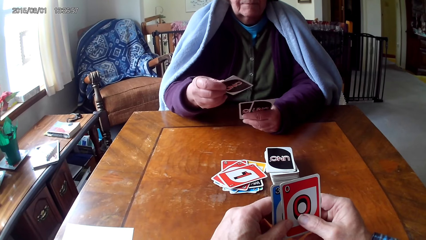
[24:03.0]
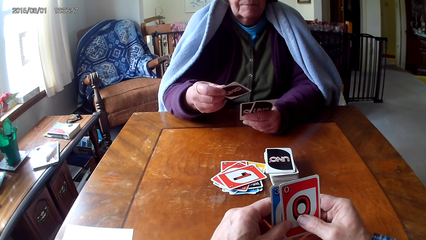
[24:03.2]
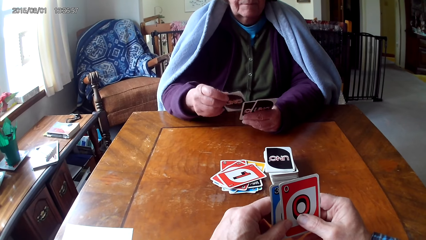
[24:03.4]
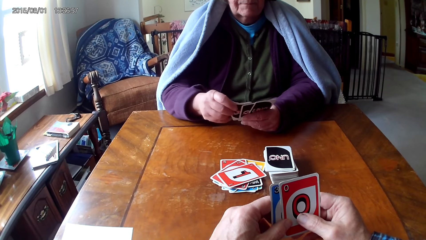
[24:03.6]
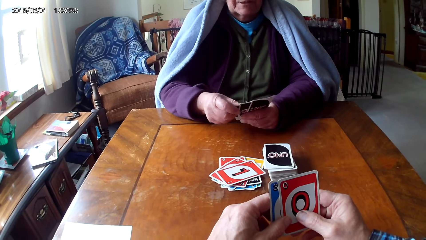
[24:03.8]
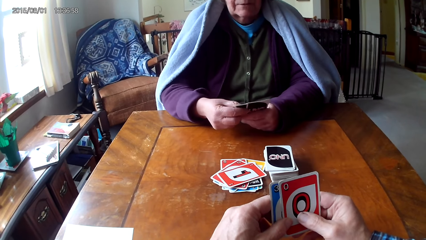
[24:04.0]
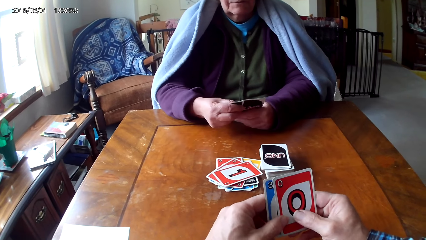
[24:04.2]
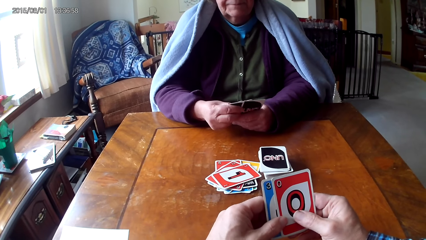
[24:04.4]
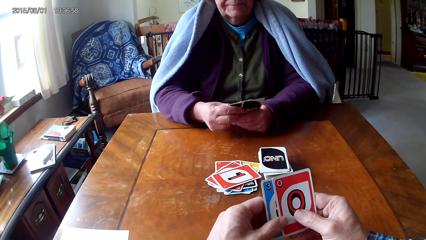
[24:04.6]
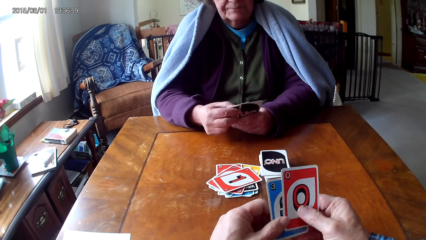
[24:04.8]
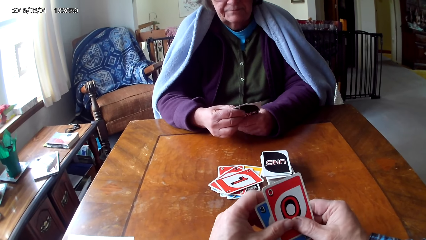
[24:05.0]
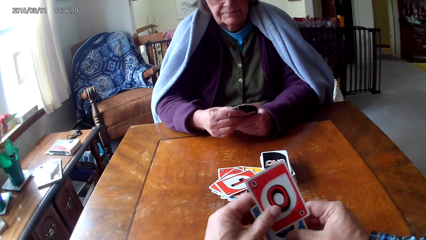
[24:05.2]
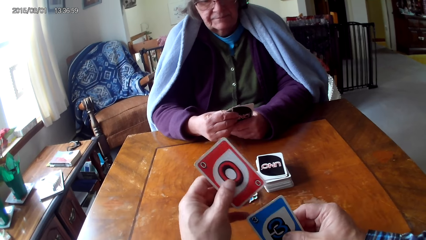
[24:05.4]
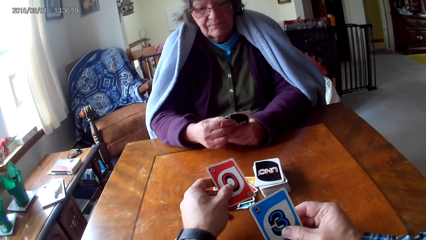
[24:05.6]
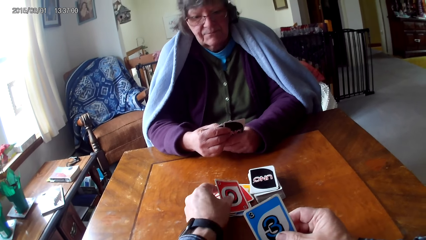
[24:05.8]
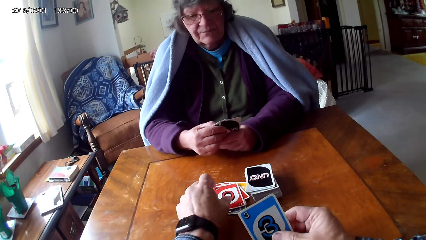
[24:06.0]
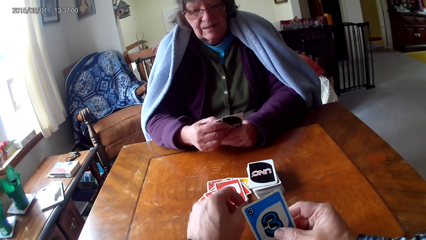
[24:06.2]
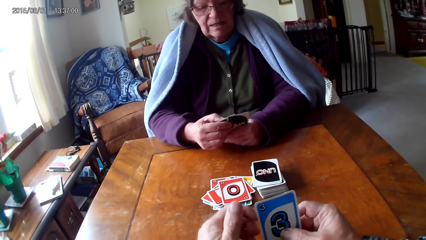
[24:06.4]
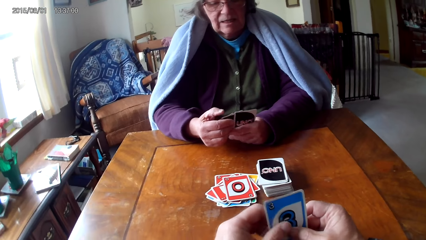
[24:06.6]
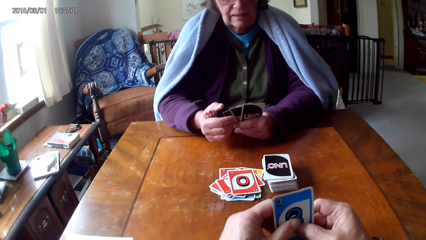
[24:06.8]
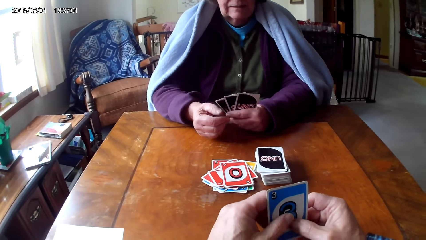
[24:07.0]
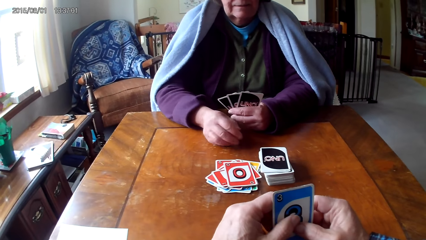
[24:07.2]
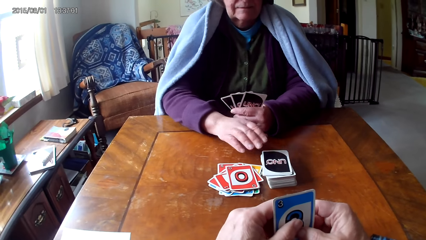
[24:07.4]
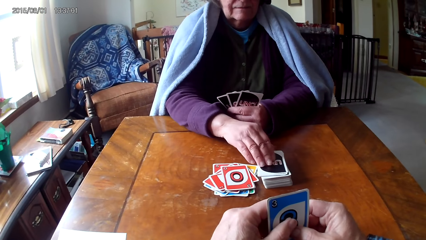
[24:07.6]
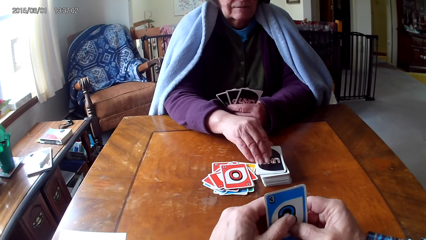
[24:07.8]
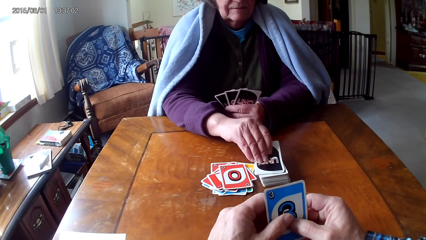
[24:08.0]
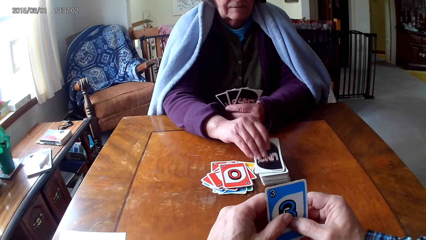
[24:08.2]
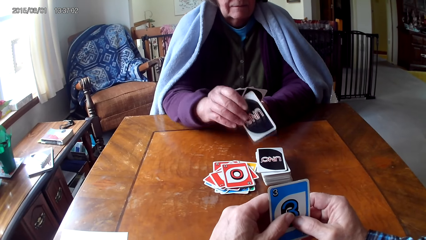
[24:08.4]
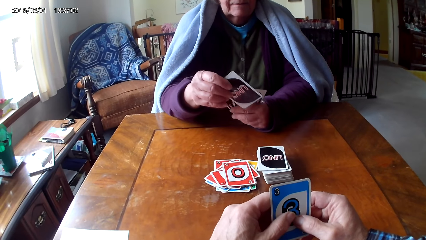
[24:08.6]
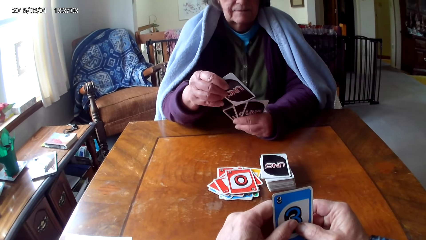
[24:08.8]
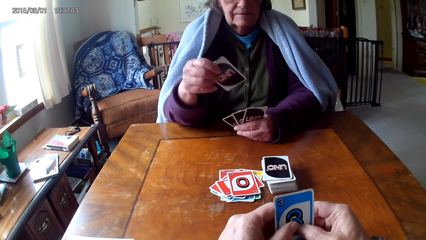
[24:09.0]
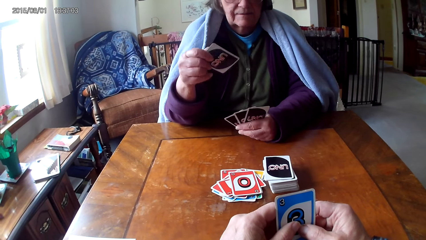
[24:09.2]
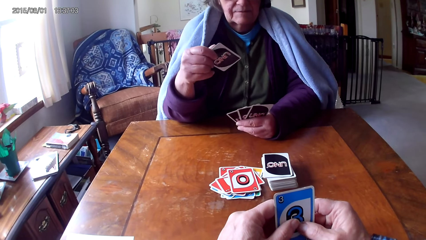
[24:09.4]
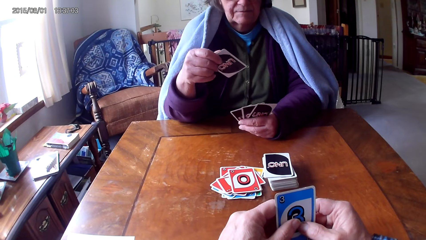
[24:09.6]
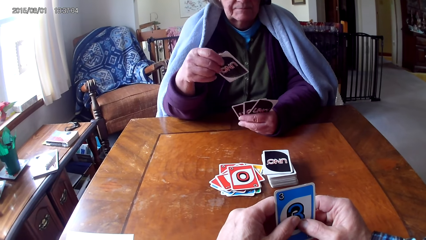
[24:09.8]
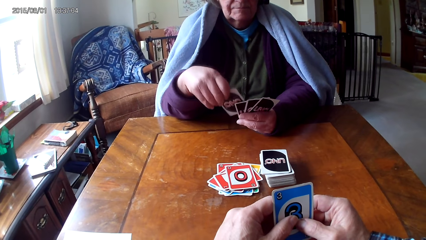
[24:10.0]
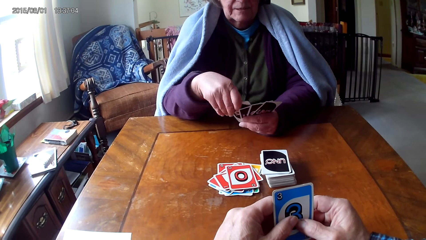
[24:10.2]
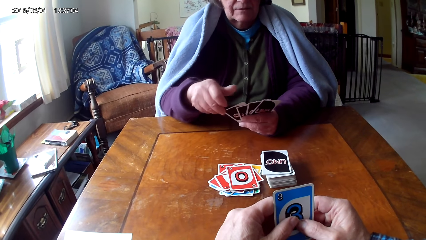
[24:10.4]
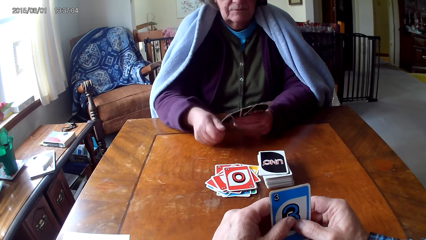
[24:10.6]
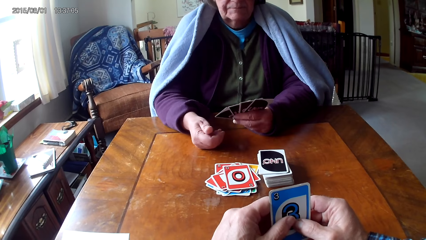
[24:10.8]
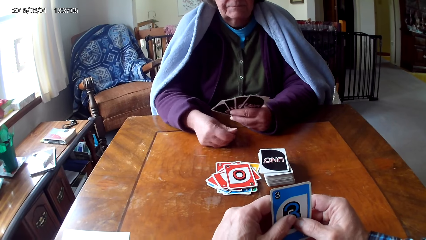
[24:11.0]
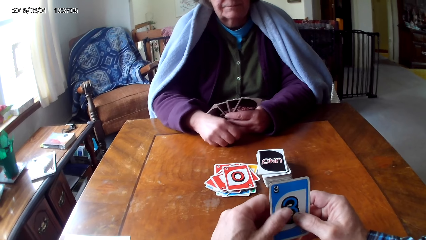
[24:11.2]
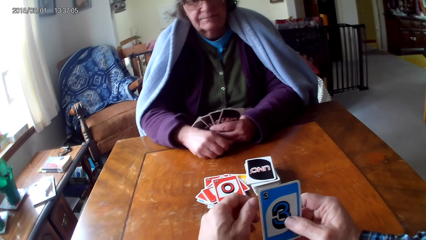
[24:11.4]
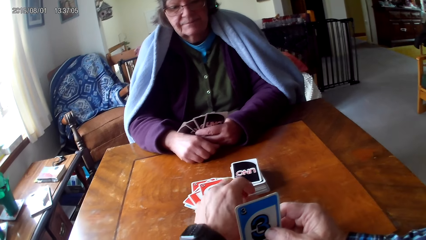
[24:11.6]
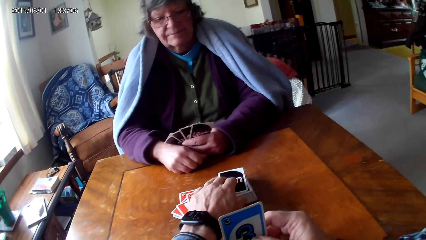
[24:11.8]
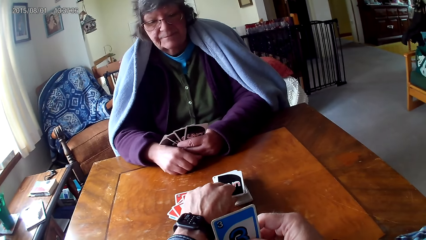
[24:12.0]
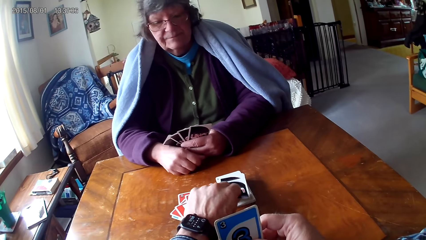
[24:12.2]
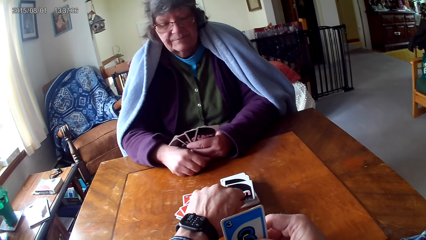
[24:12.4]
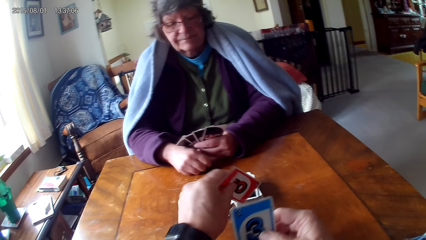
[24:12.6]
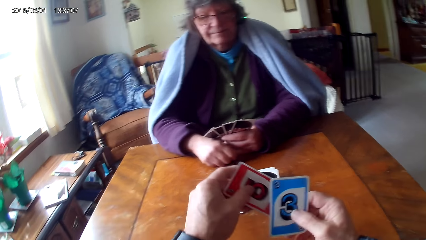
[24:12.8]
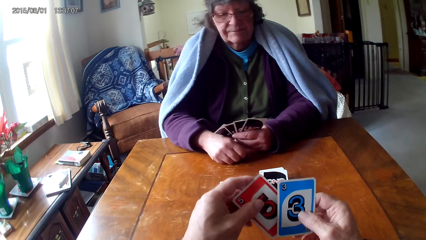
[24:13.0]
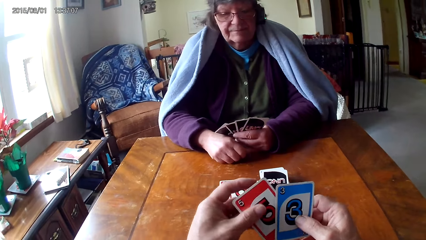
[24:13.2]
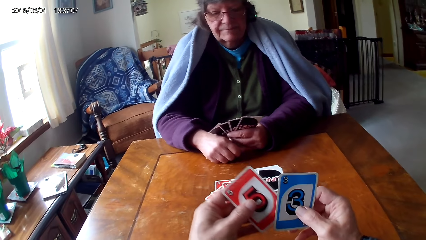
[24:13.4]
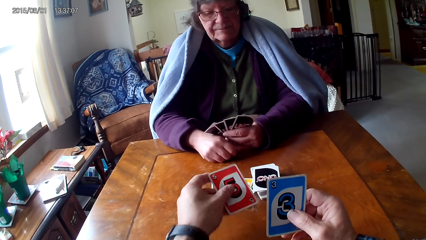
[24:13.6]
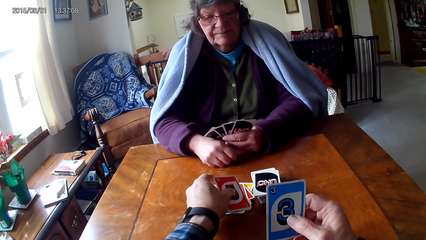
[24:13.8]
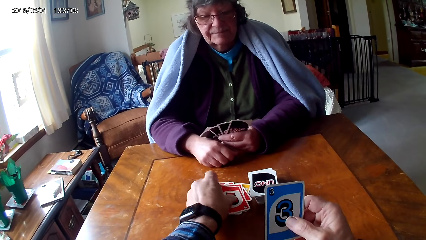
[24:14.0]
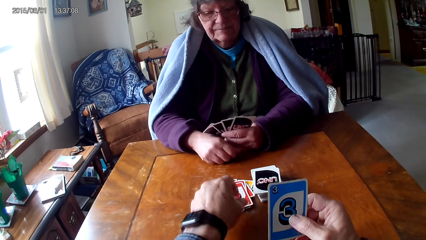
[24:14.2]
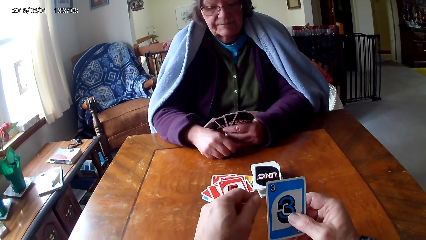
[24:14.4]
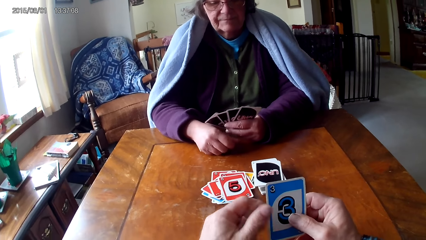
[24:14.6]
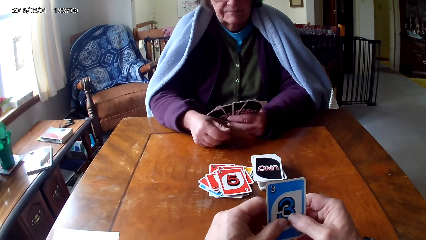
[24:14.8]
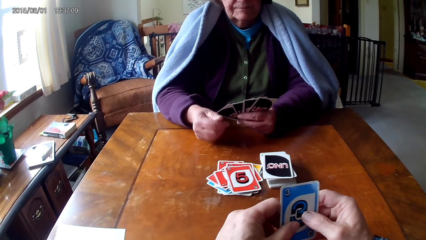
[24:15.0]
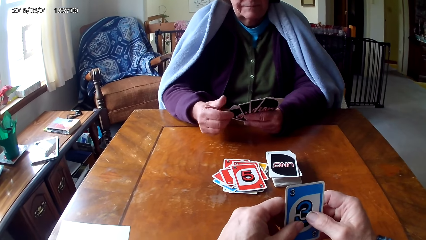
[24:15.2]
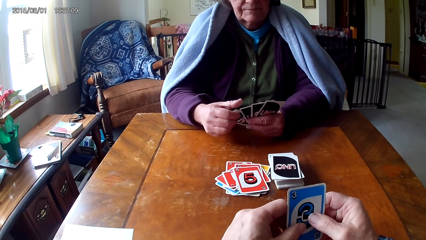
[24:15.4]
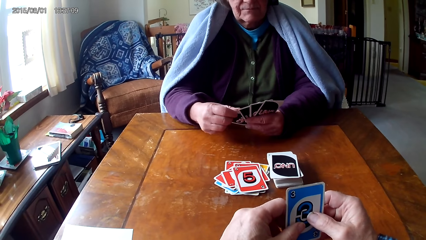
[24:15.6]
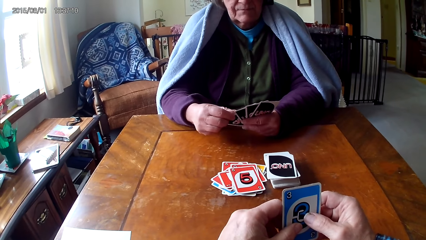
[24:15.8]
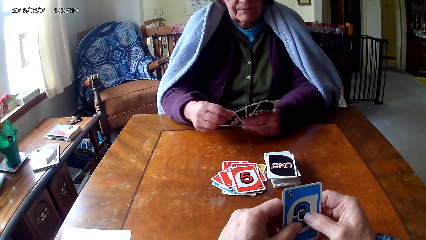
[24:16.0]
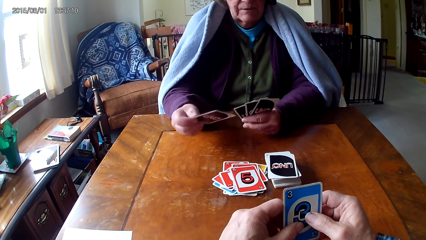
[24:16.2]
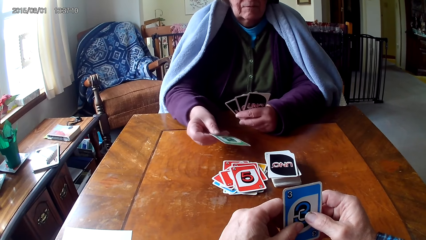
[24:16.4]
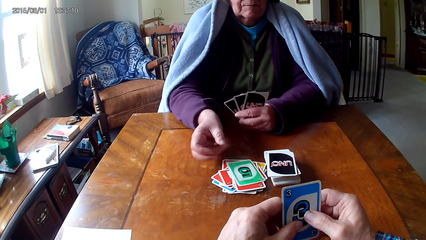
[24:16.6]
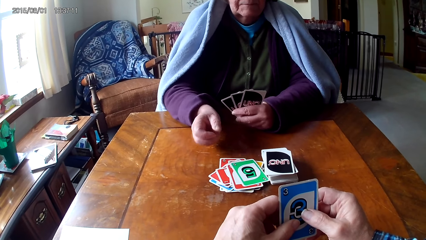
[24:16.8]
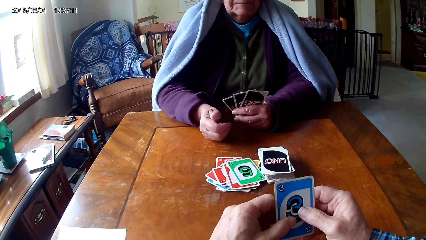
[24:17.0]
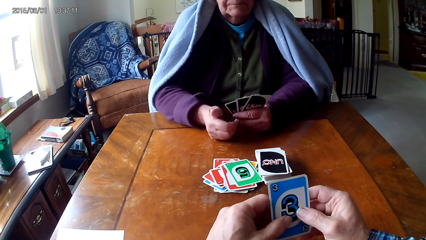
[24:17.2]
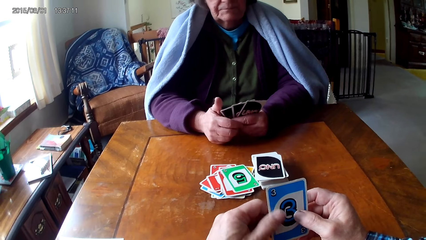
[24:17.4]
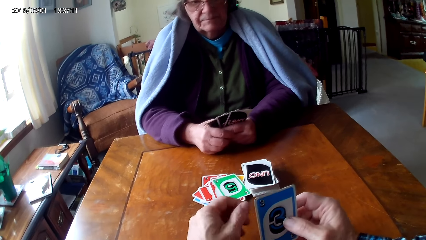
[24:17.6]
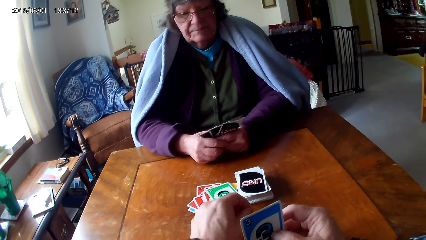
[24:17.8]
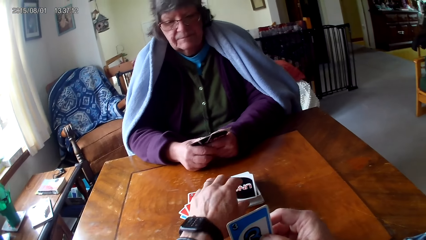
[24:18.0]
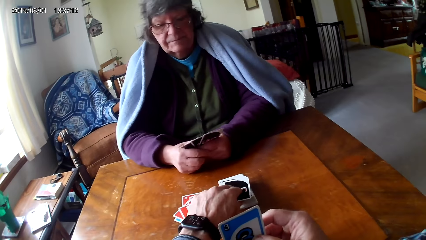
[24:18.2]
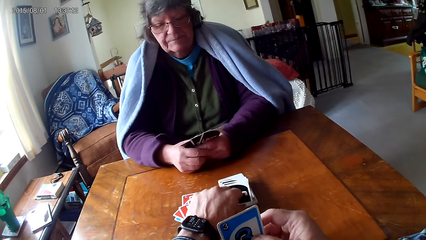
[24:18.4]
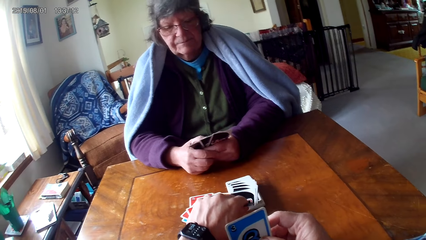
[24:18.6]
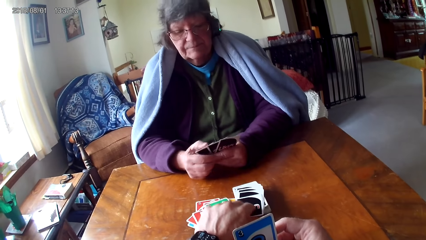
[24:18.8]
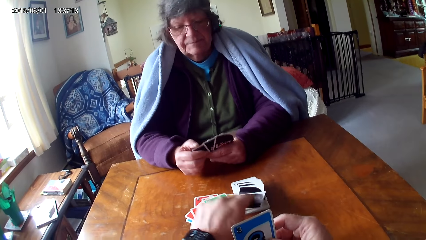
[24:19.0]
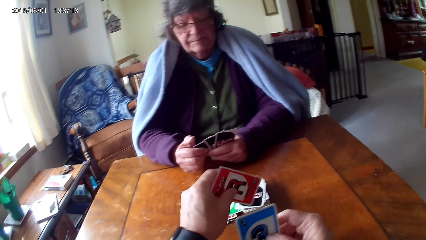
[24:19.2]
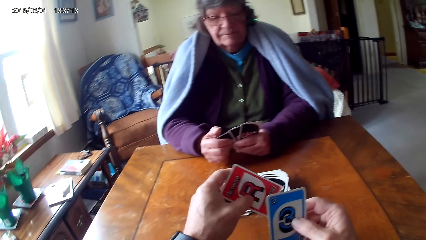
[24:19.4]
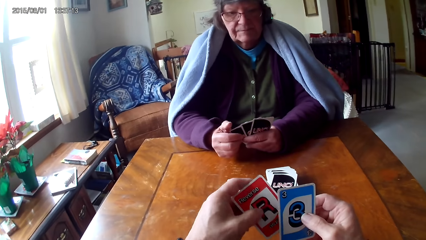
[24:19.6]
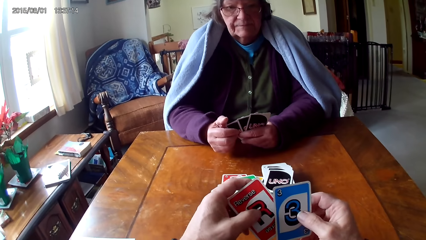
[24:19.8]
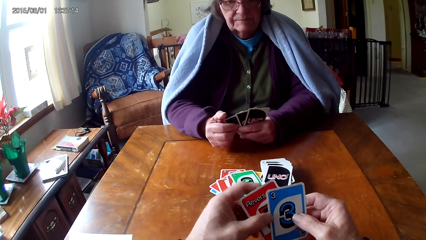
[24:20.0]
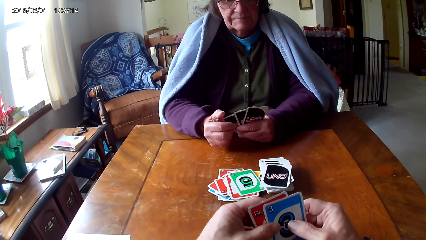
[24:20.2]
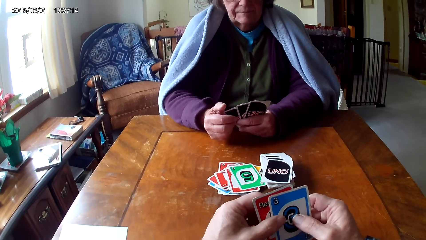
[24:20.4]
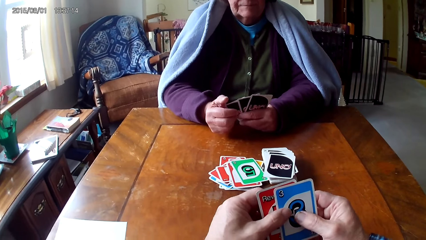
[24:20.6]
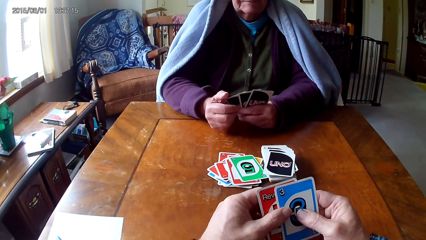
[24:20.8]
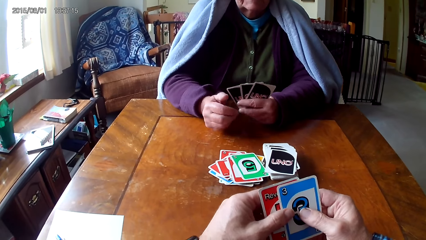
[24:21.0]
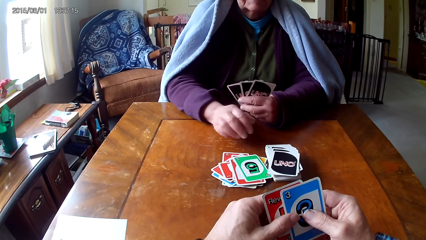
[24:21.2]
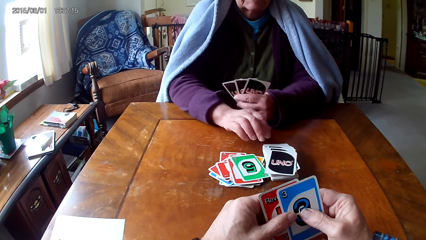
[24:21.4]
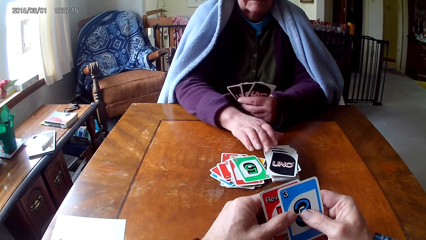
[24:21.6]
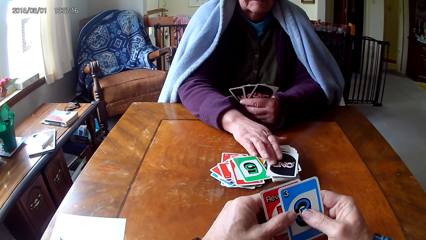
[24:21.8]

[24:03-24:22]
A woman holds cards with her hands. The camera wearer picks a card from the other hand, puts down a card on a table, and holds a card with their hands. The woman picks a card on the table, puts a card on other cards, and puts a hand on the table. The camera wearer picks a card on the table, holds a card with their hands, and puts down a card on the table. The woman picks a card from the other hand and puts down a card on the table. The camera wearer picks a card and holds a card with their hands.
